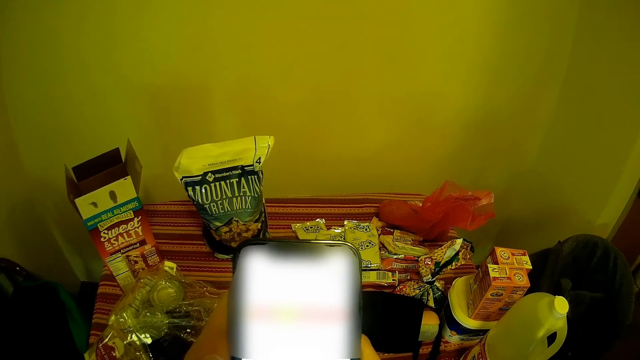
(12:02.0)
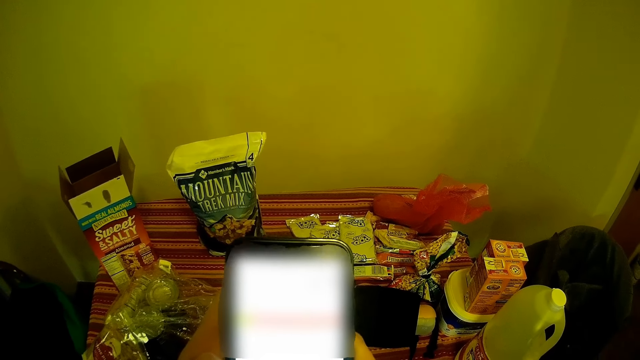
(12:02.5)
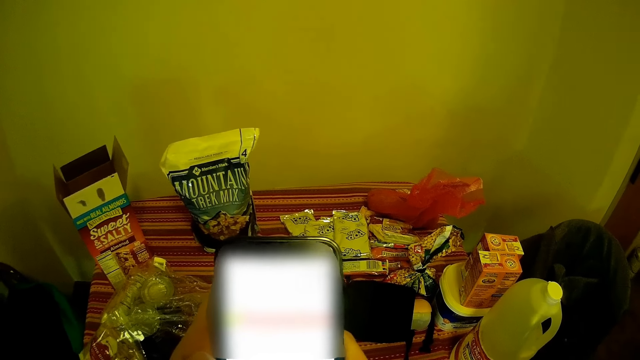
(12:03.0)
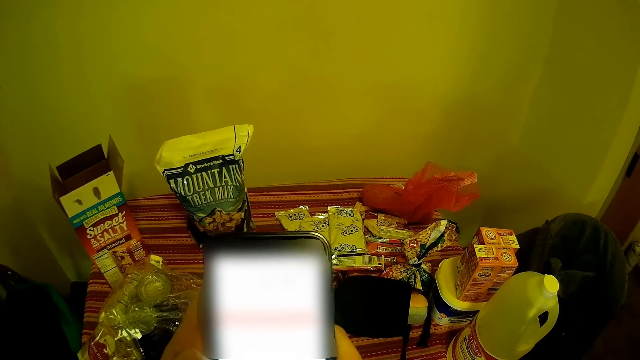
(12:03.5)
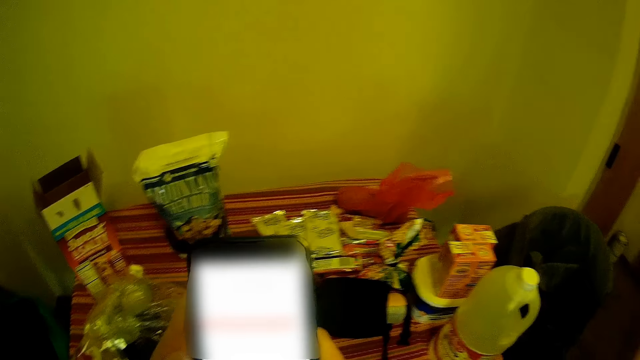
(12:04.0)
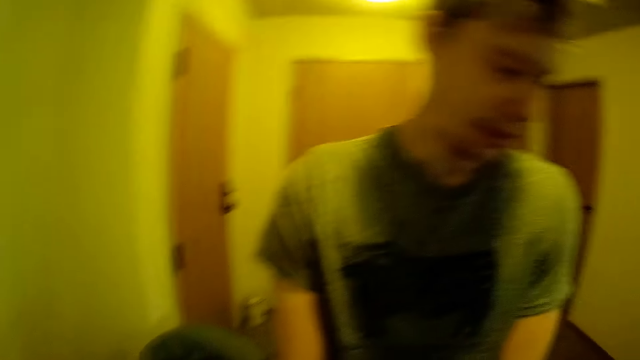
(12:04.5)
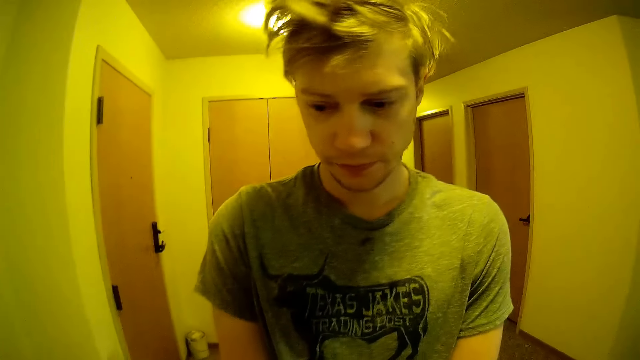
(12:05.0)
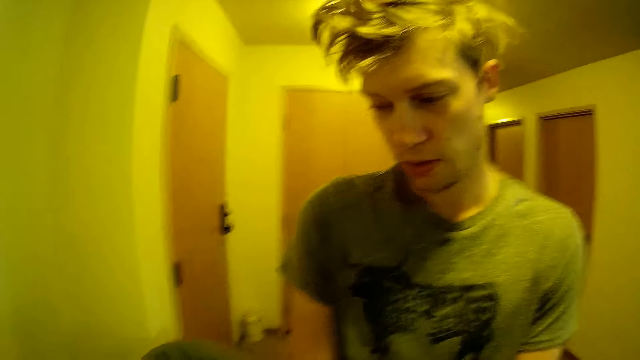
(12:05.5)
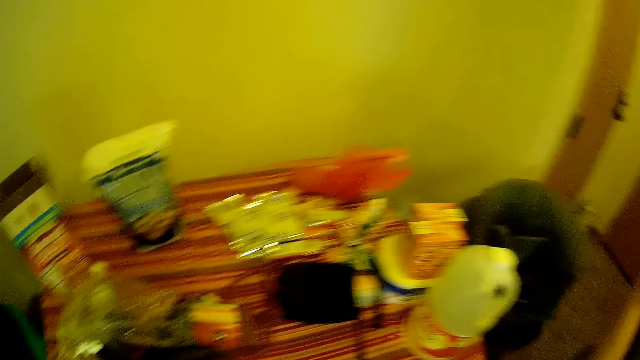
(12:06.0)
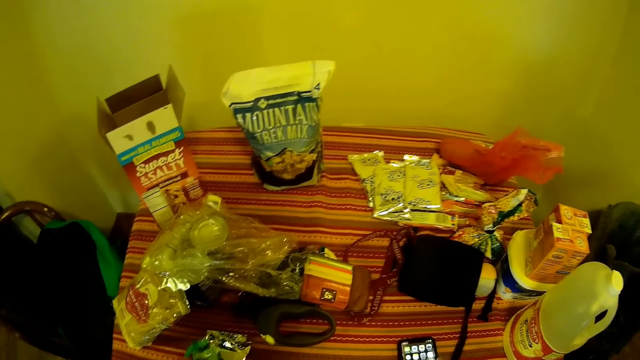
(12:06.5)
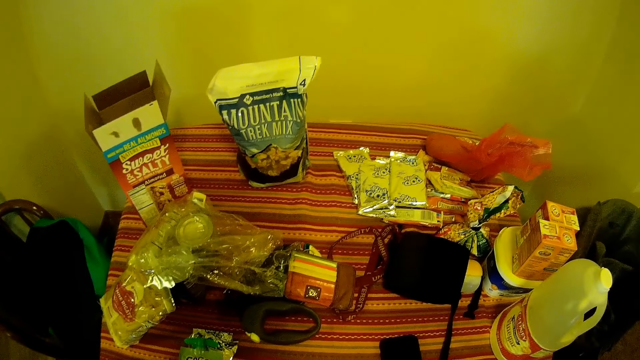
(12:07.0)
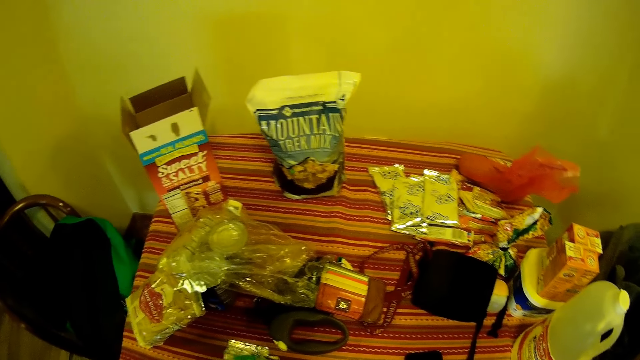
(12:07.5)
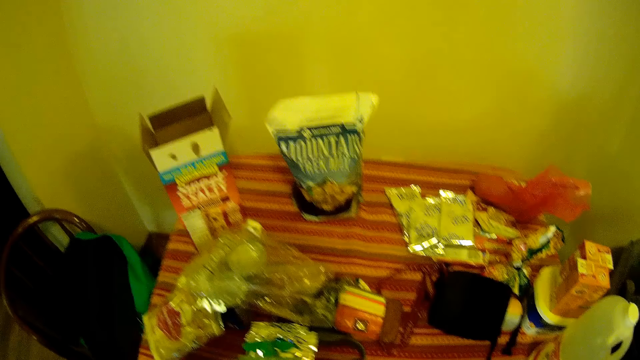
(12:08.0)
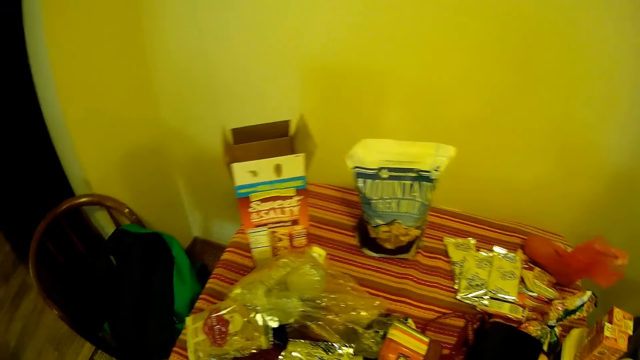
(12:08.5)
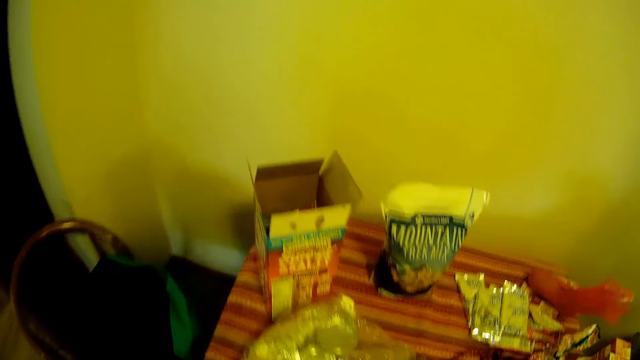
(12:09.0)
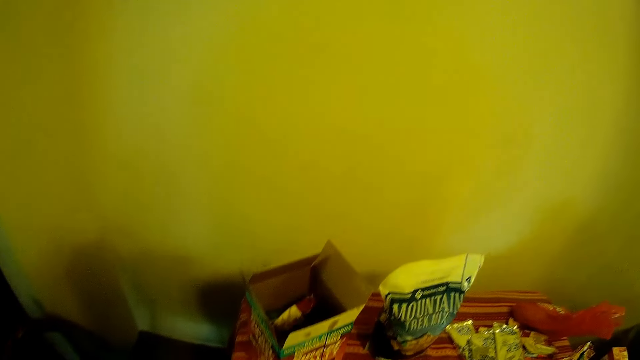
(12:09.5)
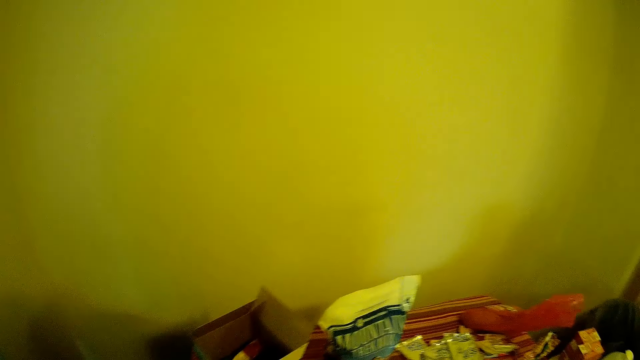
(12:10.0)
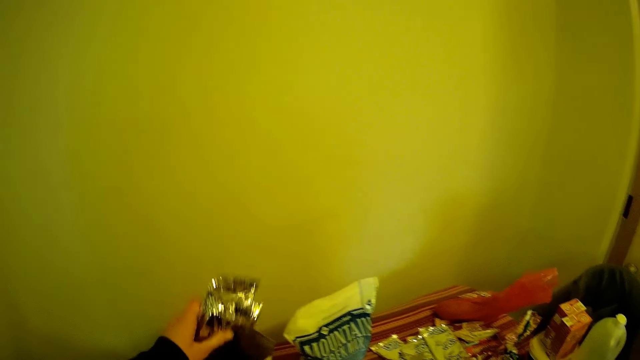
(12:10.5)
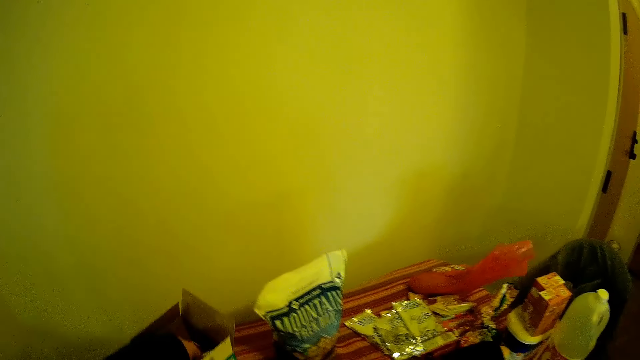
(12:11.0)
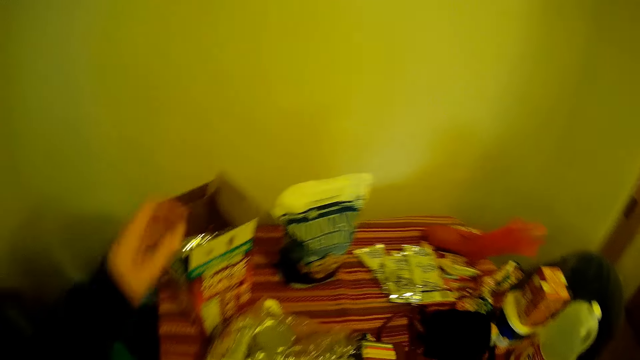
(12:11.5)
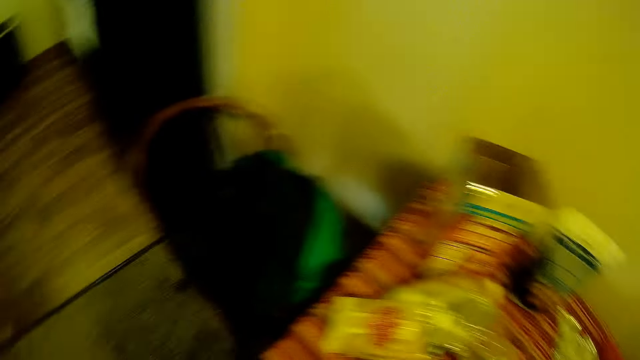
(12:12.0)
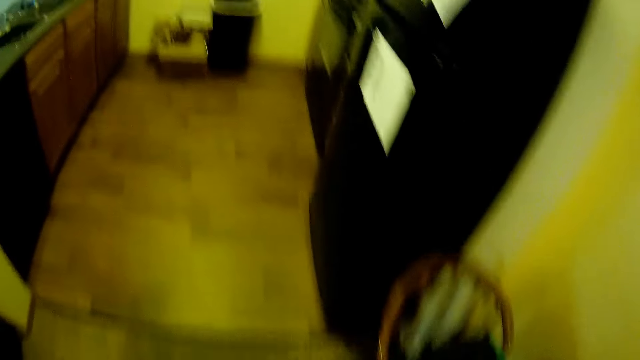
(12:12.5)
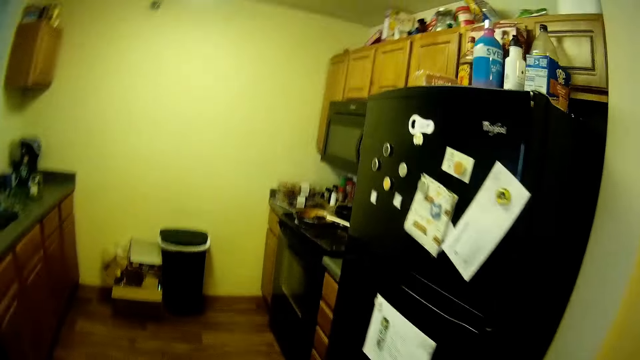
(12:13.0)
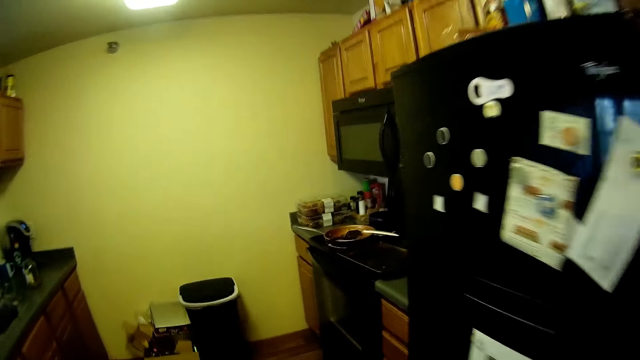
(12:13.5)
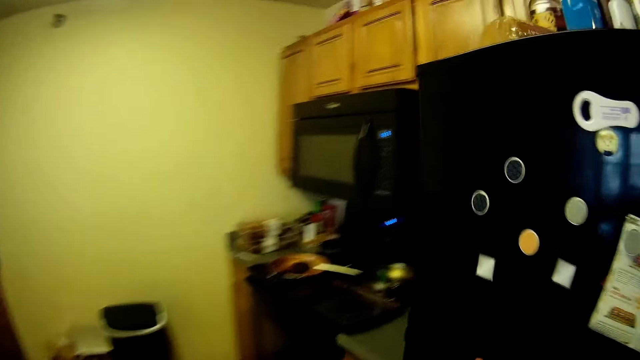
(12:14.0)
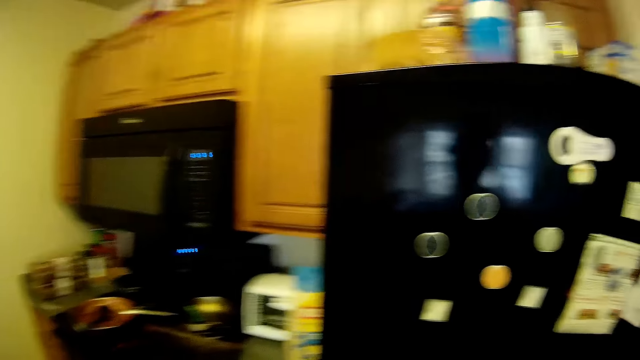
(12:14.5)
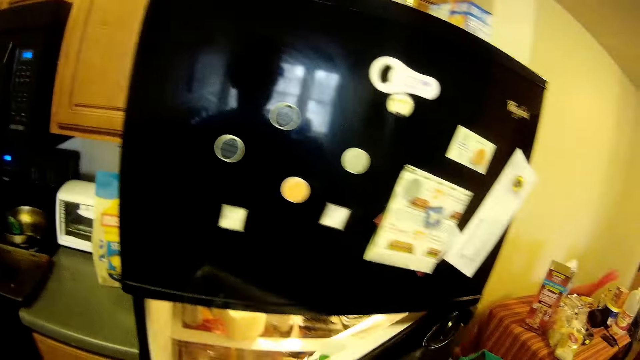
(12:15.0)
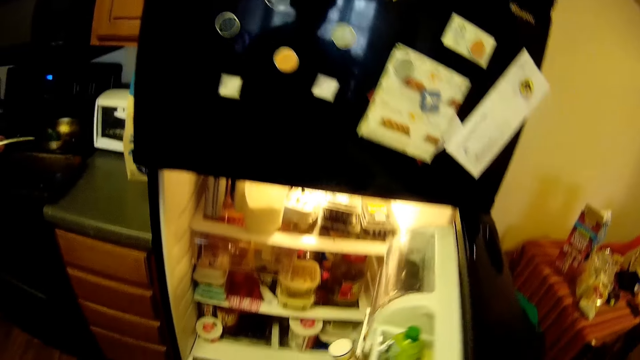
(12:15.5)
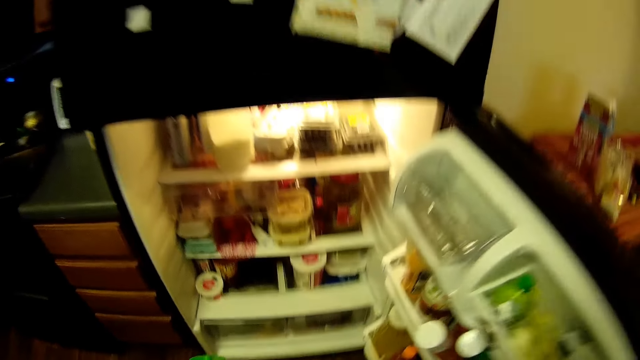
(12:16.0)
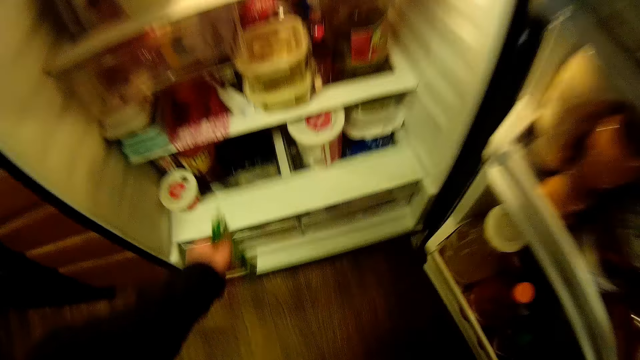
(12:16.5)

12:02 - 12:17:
The camera wearer turns around the room. They talk to a flatmate. They pick up a pack of biscuits from the table and drop the pack of biscuits into the box of cereal bars. They walk into the kitchen and open the lower compartment of the refrigerator.

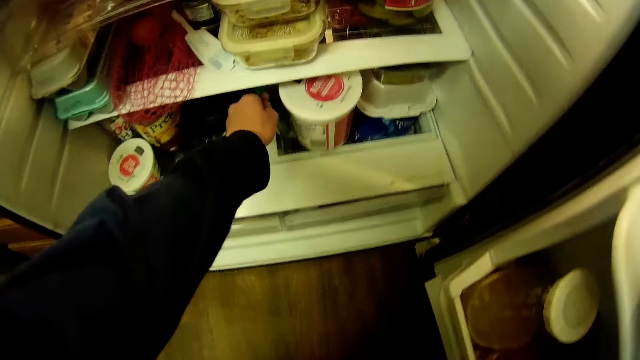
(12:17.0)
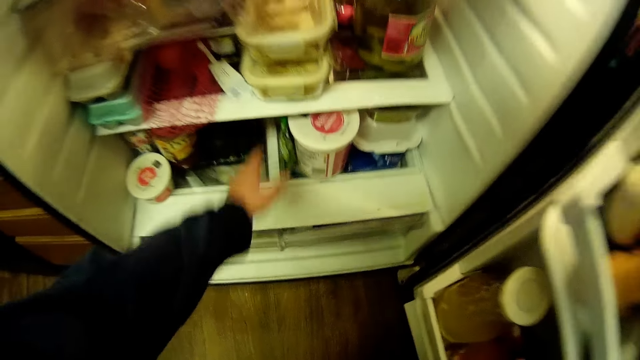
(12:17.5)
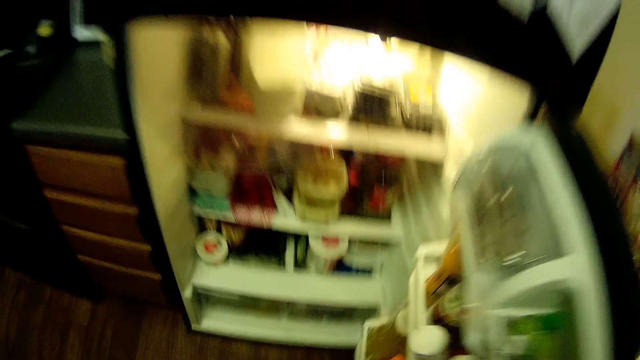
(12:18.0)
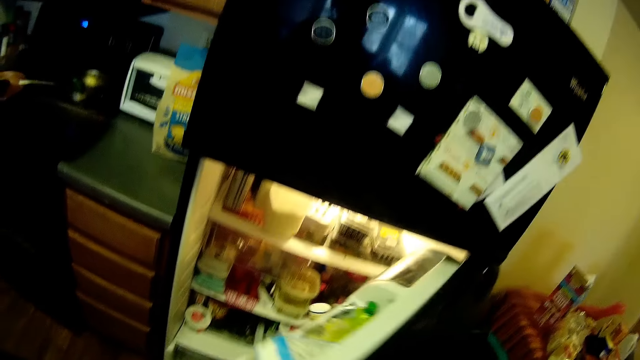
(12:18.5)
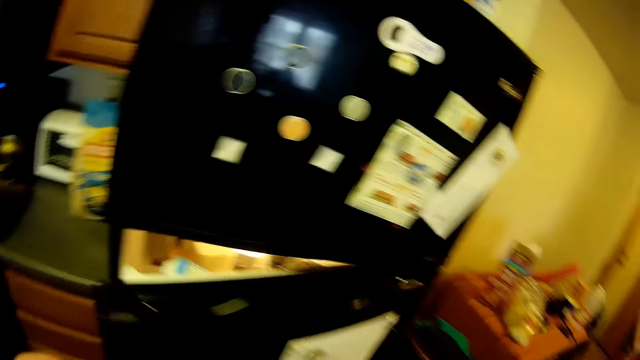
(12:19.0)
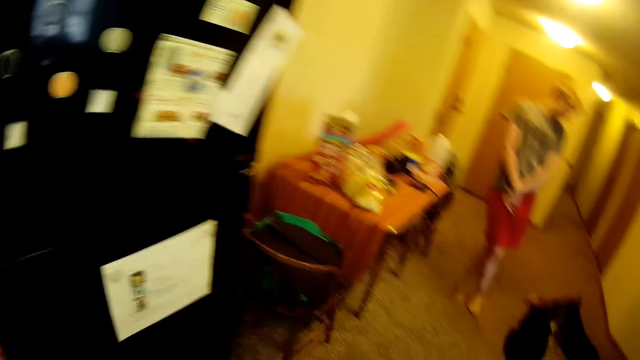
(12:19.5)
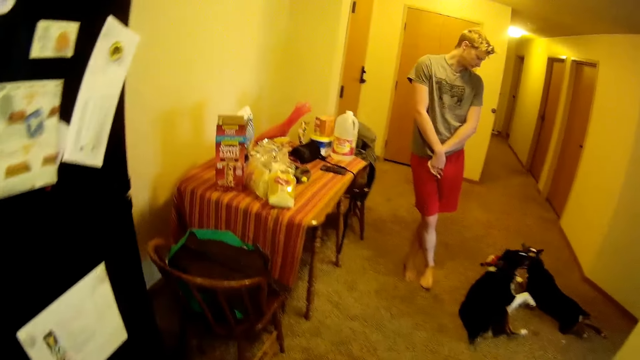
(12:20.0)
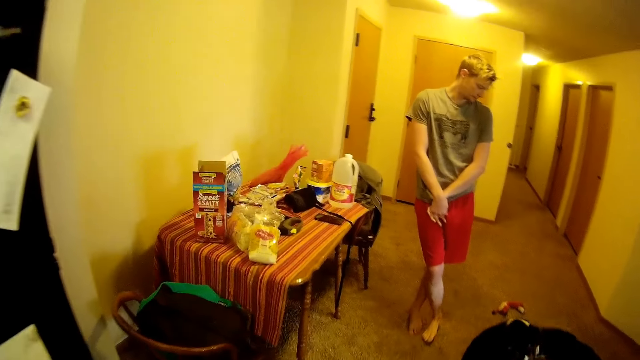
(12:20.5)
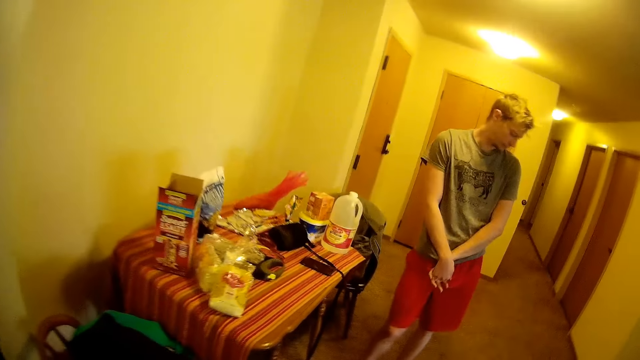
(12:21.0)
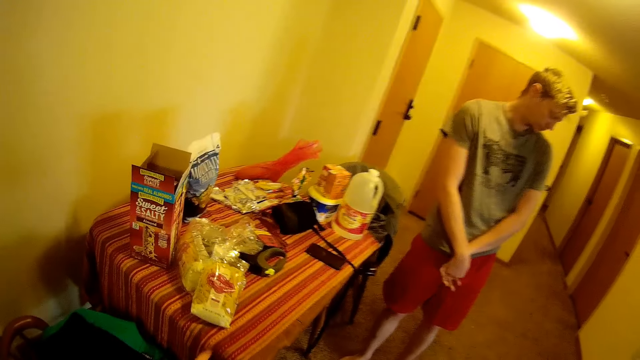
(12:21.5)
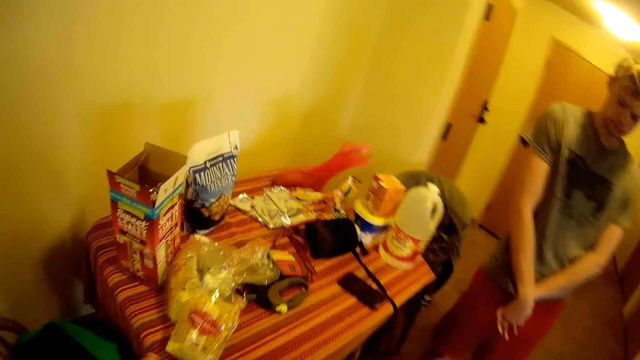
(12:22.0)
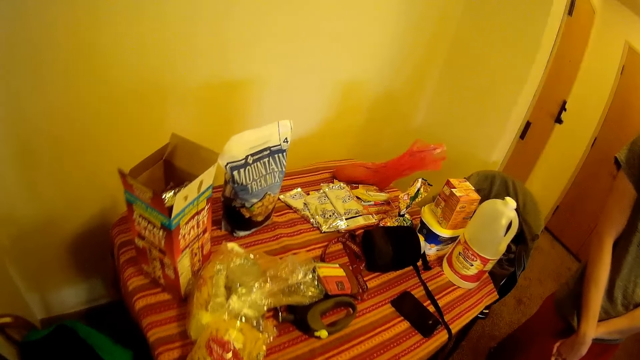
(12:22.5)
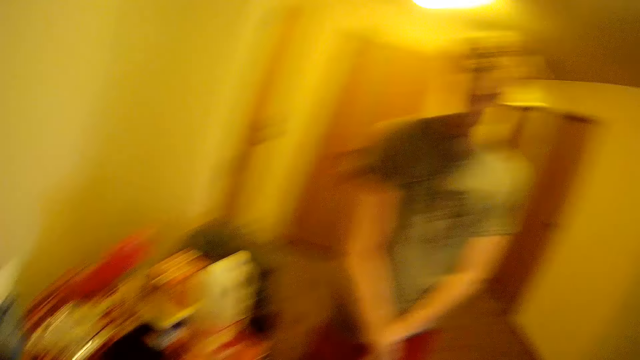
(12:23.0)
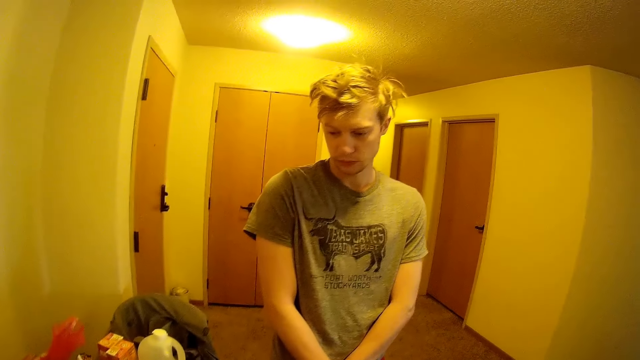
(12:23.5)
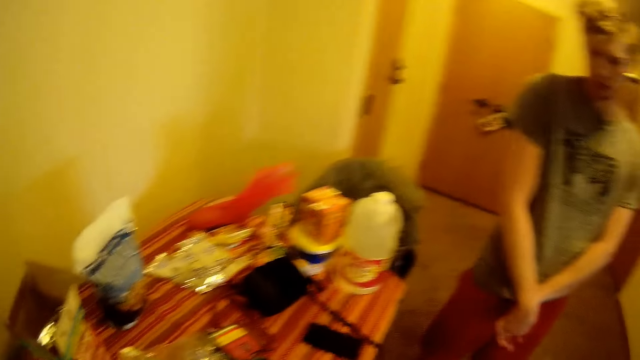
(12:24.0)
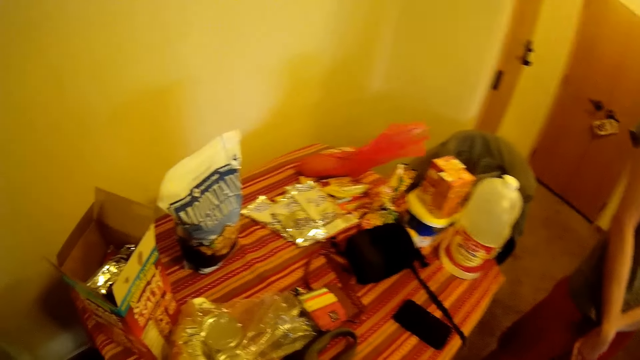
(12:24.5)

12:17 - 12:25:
The camera wearer drops a pack of juice into the lower compartment of the refrigerator and closes the lower compartment of the refrigerator. Two dogs play with each other. The camera wearer walks around the room.
